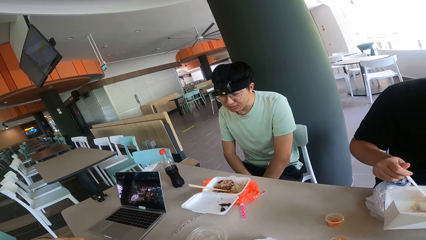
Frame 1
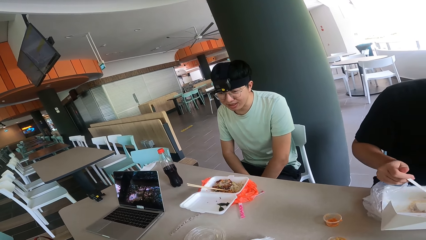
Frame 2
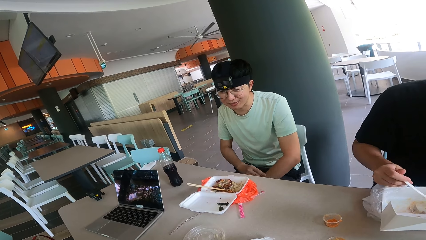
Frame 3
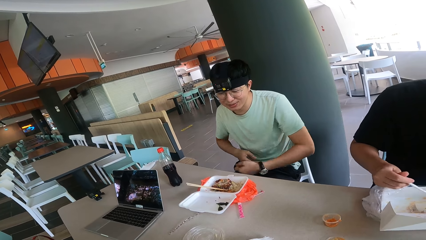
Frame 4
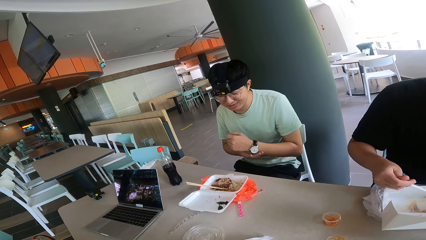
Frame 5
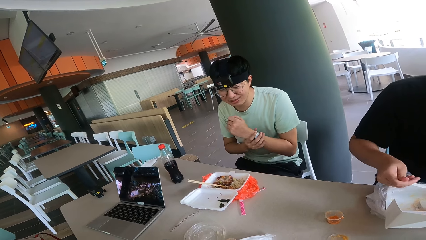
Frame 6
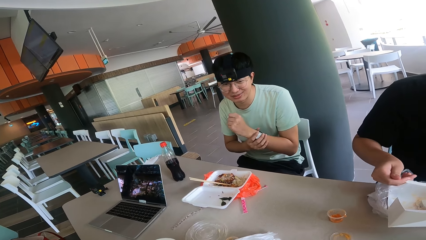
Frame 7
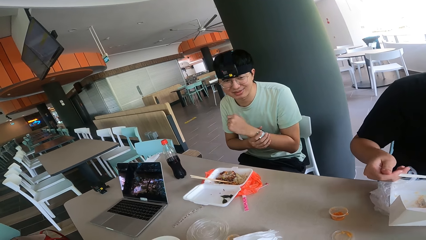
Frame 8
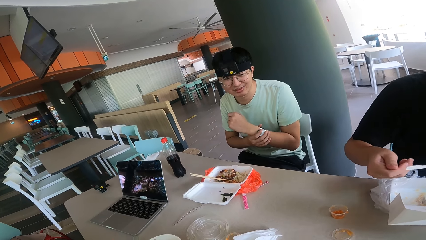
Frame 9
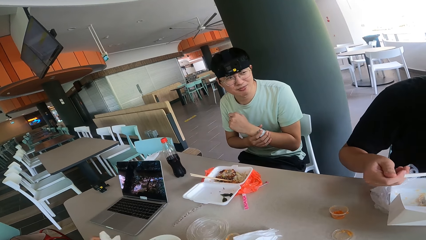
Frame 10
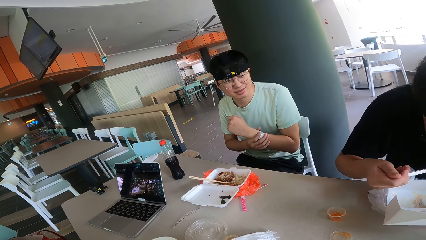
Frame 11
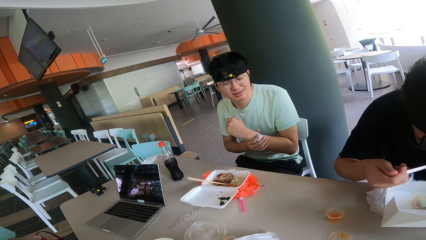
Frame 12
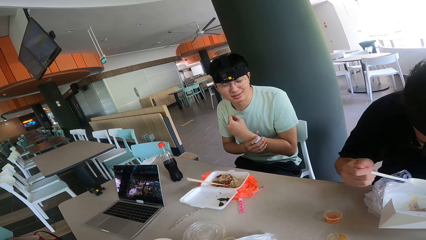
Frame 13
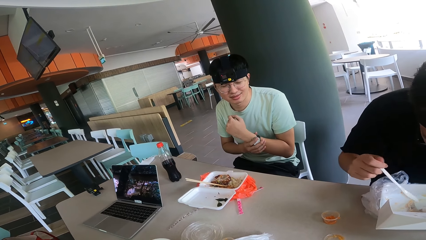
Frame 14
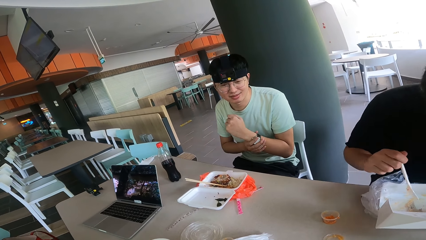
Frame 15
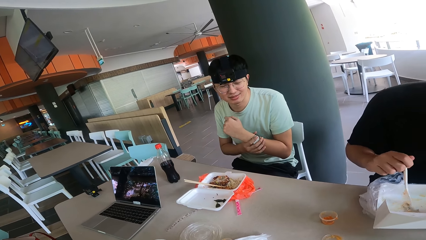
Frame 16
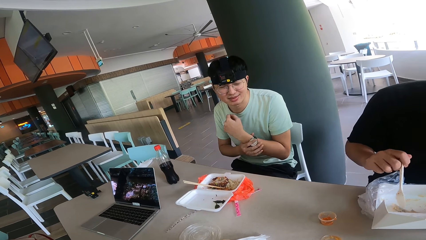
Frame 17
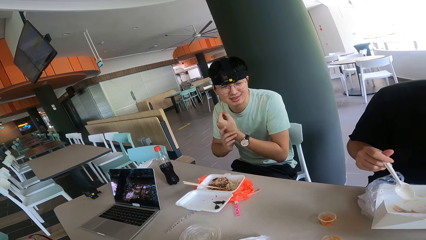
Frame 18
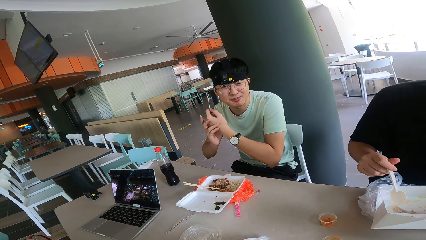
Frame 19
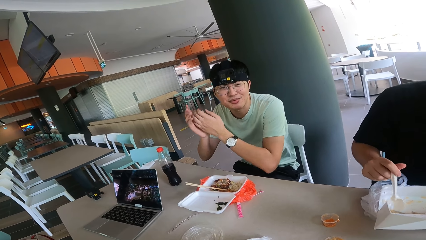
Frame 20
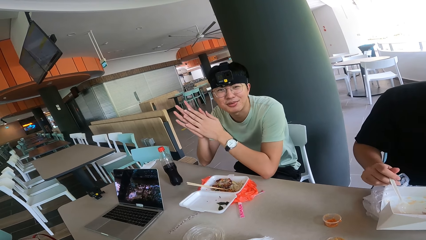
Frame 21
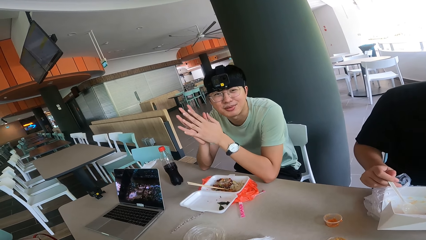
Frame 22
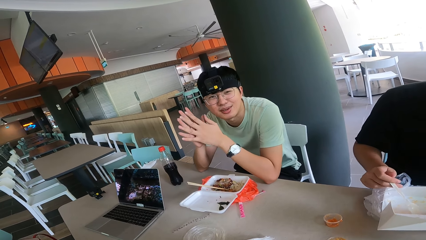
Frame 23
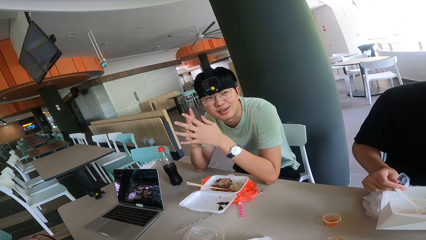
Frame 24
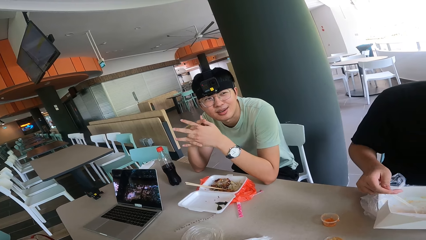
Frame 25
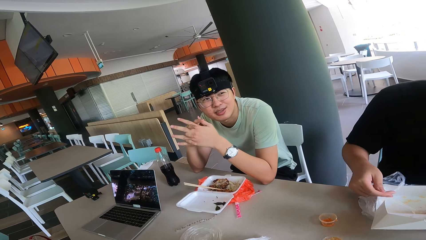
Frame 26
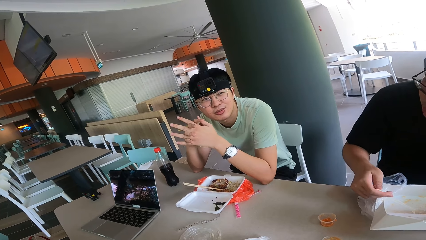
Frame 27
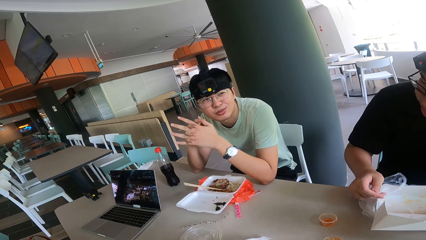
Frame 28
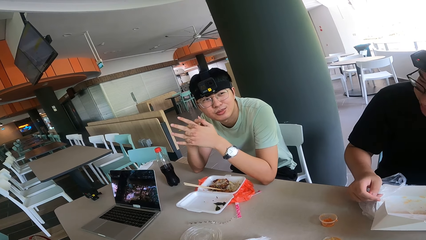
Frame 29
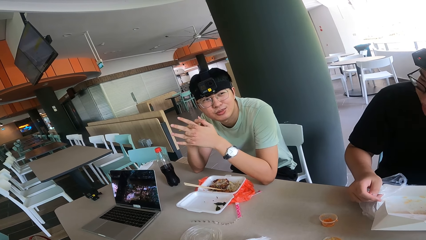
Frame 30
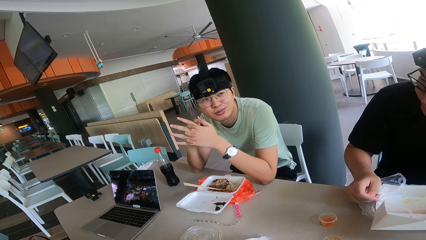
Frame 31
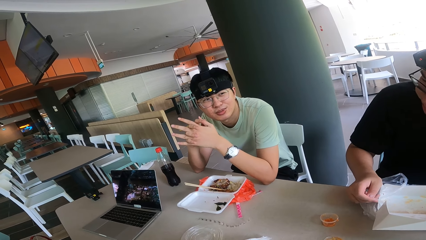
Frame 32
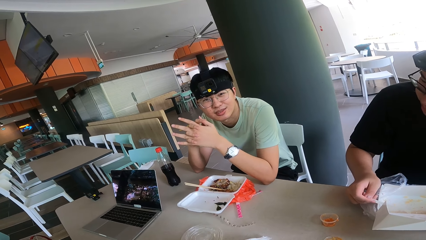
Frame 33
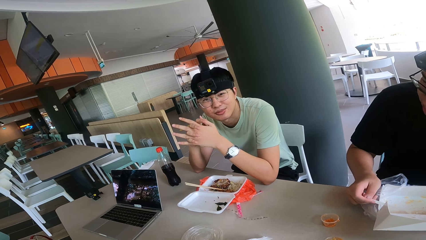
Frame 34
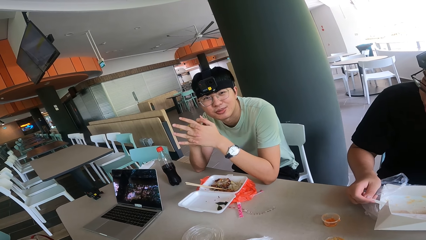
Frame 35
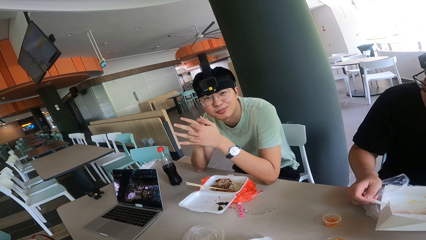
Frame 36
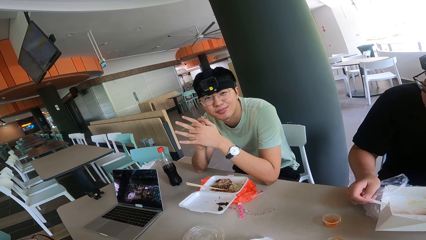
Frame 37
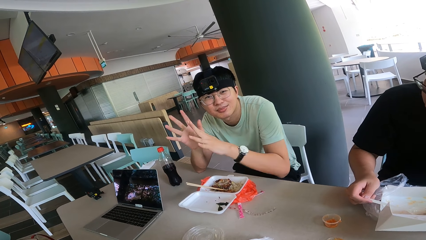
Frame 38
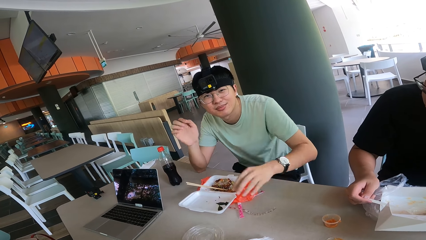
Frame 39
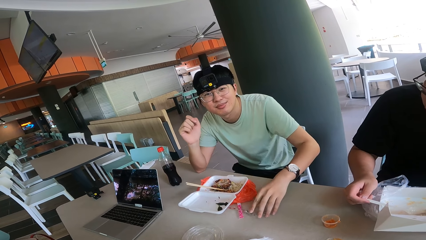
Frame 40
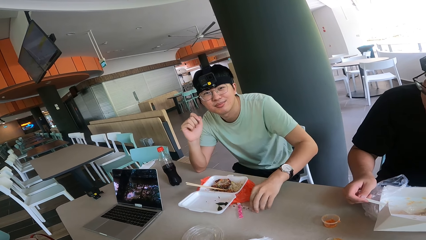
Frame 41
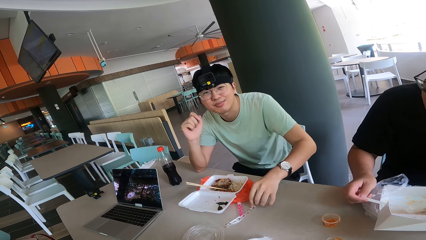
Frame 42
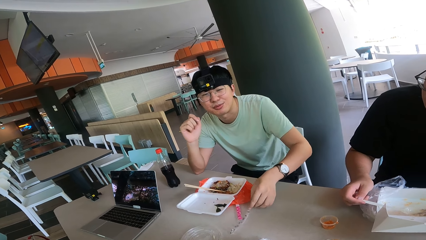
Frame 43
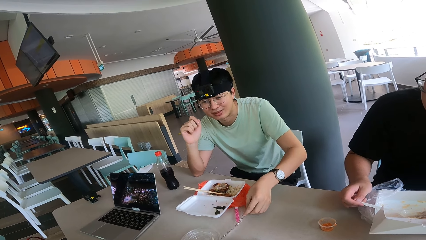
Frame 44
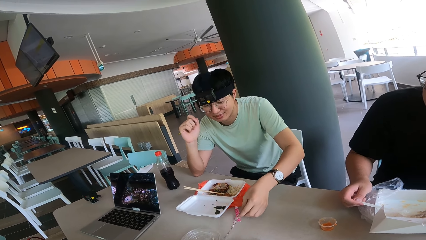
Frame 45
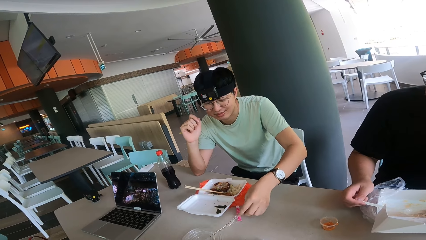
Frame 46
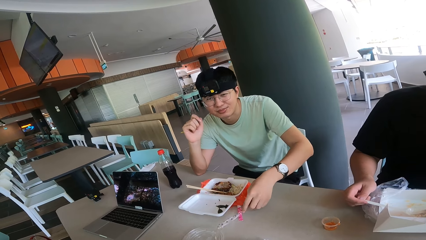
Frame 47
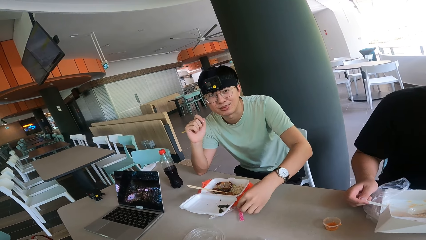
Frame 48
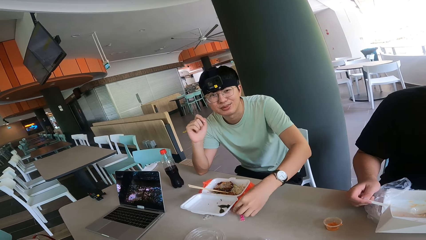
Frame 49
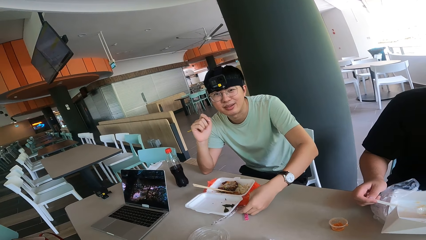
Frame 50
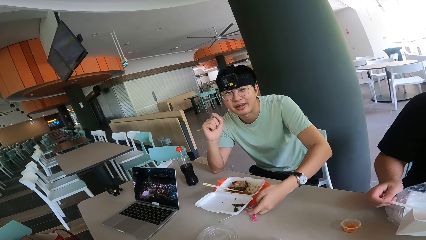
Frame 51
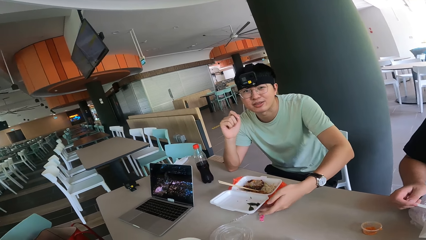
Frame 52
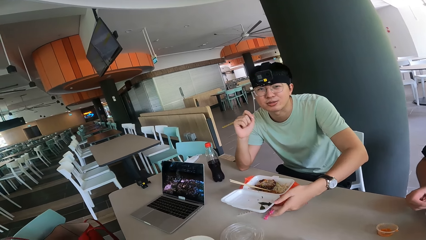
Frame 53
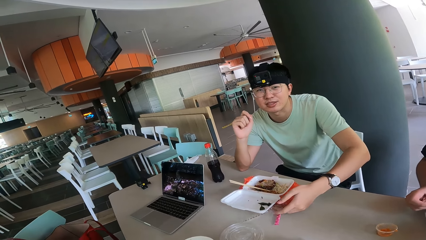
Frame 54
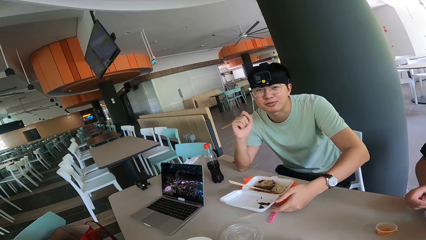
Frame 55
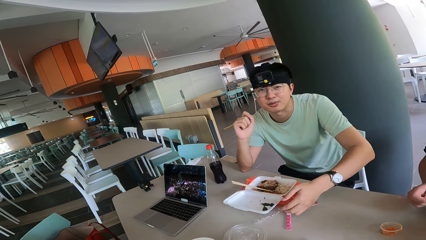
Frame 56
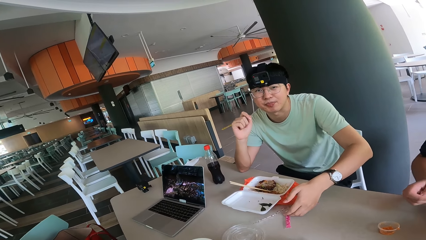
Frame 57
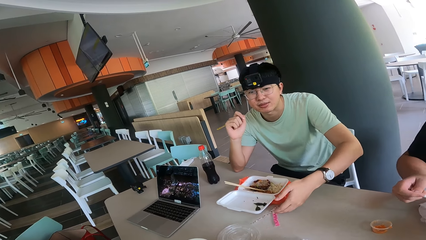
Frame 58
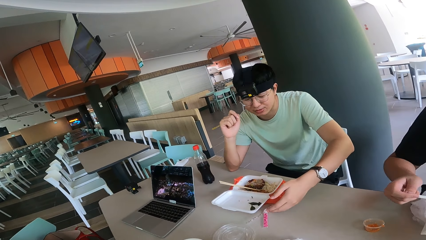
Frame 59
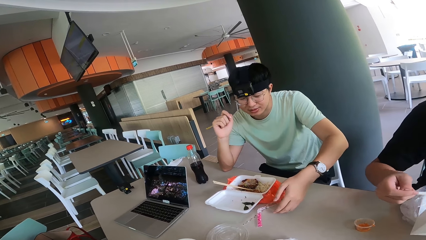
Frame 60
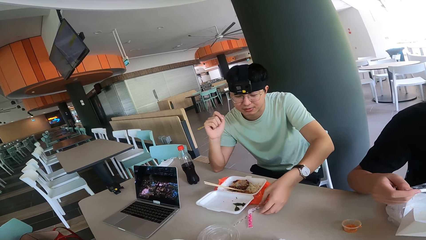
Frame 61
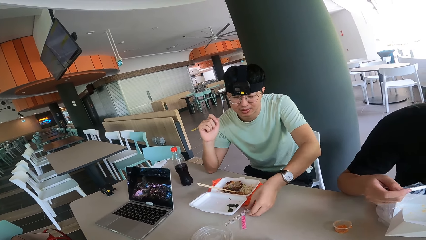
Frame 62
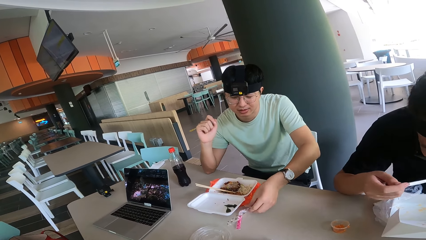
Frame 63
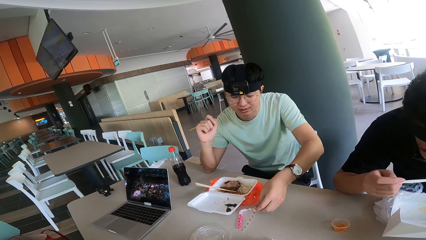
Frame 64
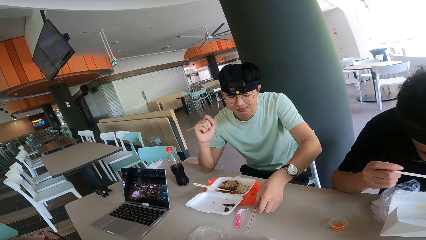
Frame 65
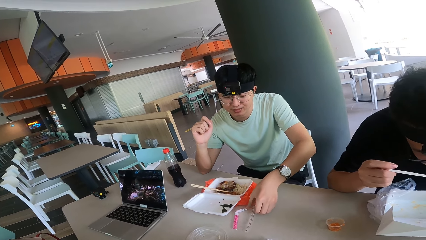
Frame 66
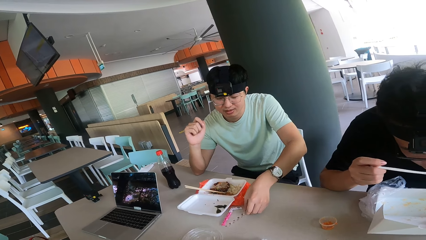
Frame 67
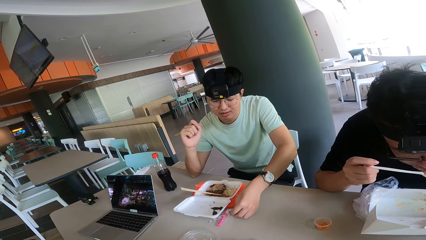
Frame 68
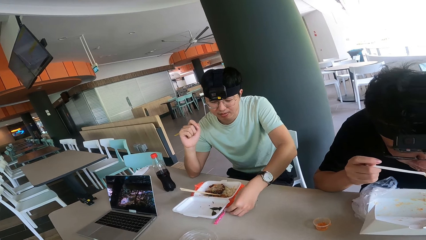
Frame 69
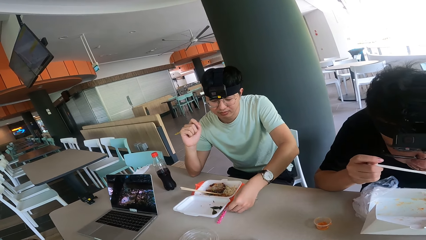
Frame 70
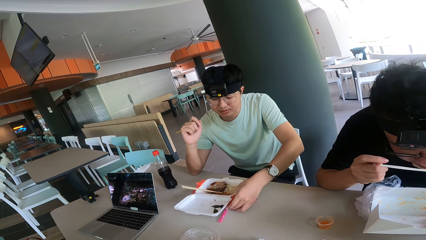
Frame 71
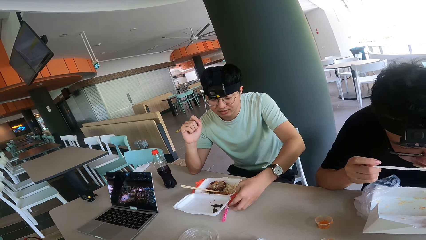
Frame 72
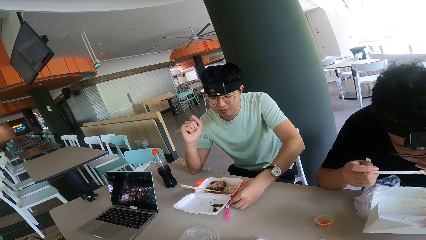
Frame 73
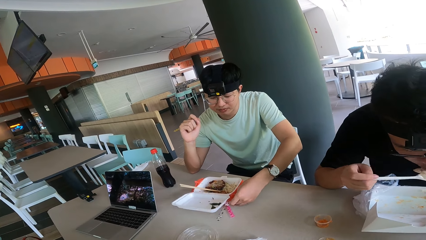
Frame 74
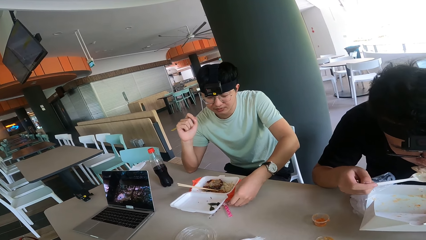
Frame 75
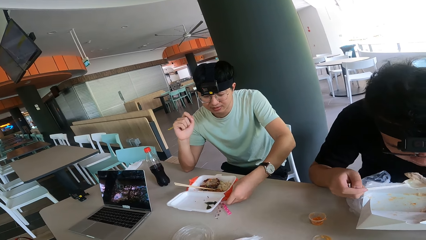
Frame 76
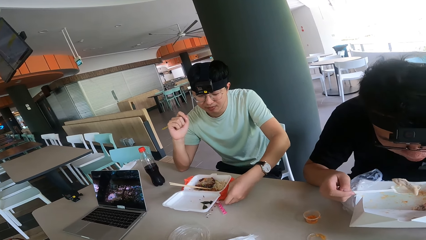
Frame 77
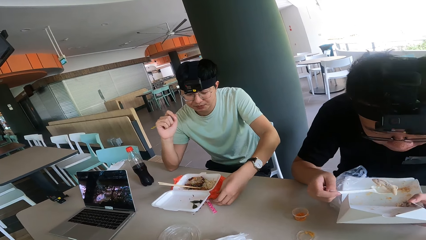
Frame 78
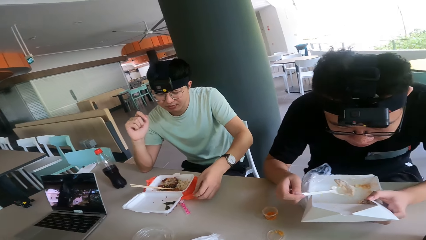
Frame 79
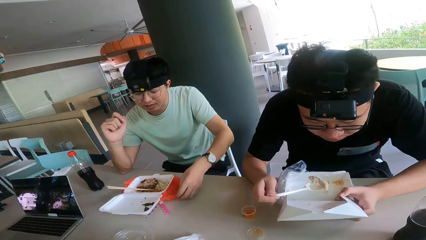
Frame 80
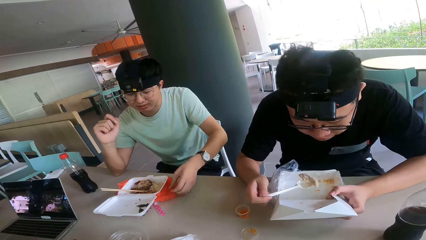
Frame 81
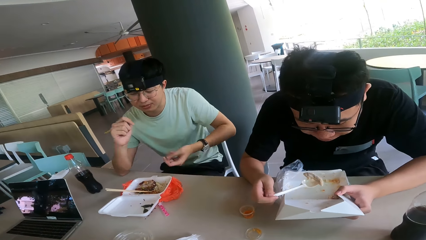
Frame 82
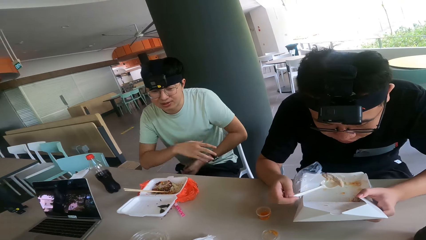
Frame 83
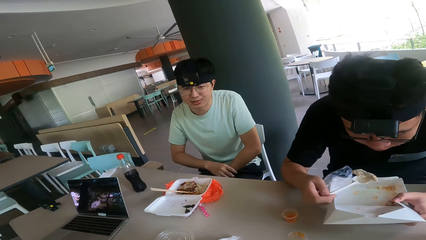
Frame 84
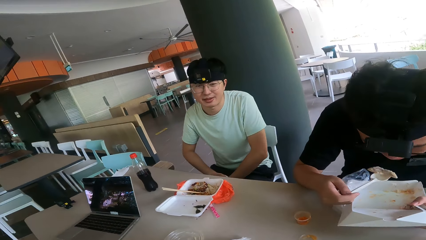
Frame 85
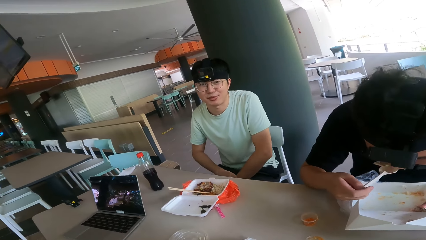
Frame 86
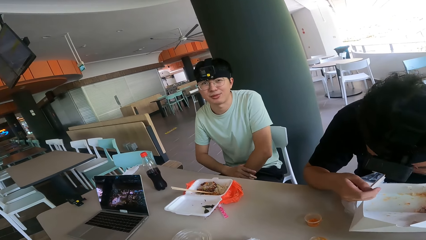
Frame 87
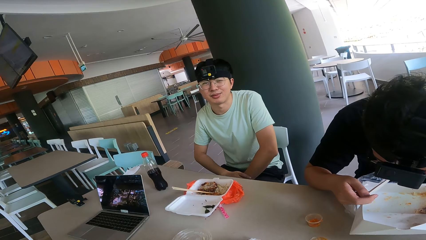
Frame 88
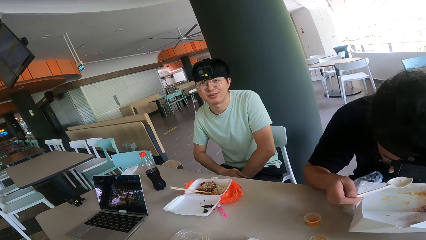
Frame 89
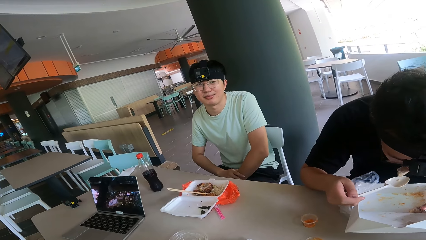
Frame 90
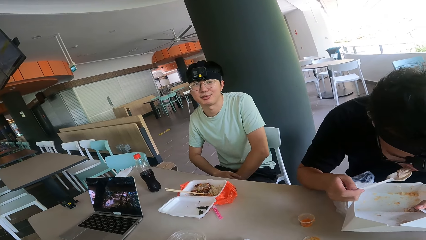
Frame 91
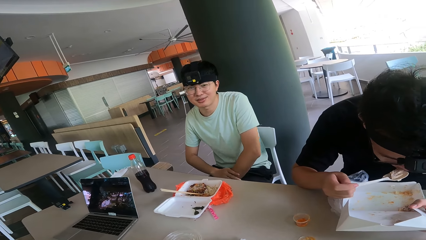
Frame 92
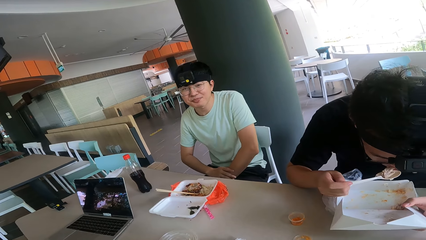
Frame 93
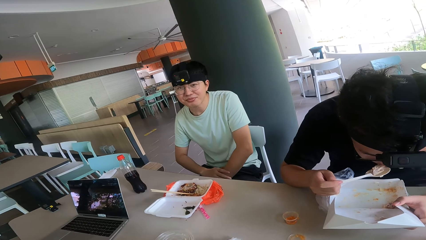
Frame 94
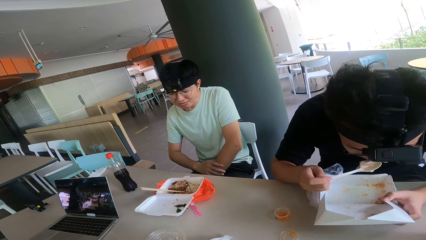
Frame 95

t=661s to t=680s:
A person holds the watch. The person looks at the camera wearer. The person holds a tinsel.
